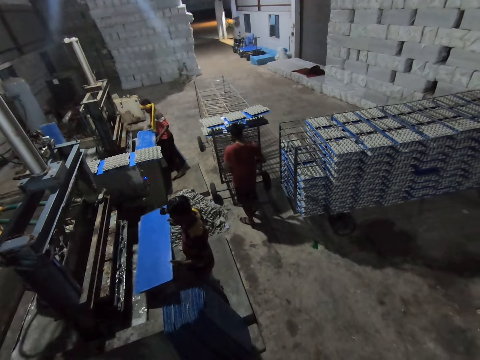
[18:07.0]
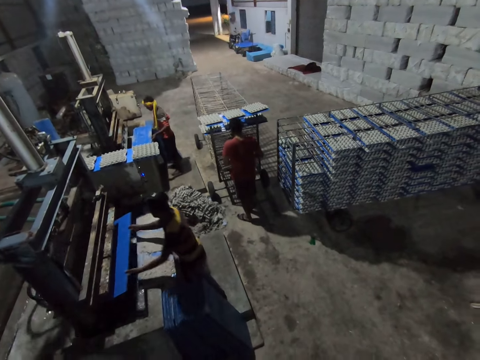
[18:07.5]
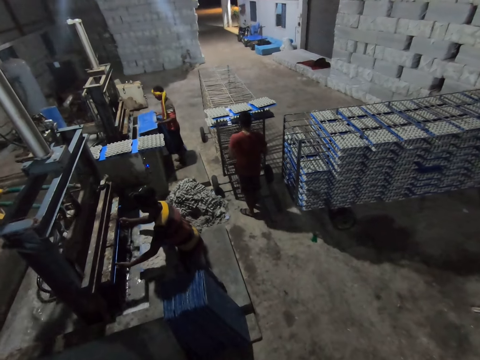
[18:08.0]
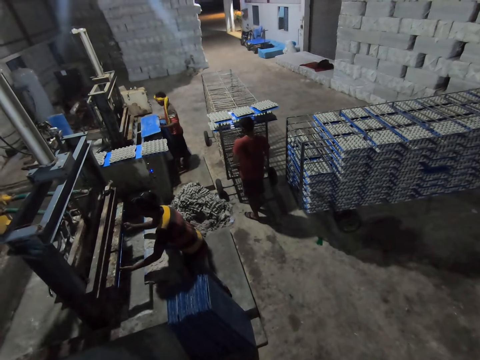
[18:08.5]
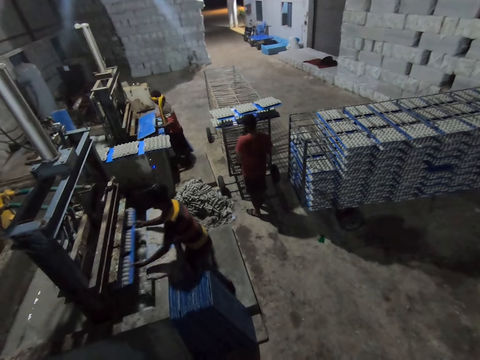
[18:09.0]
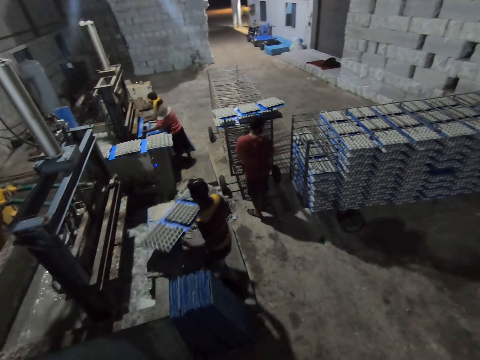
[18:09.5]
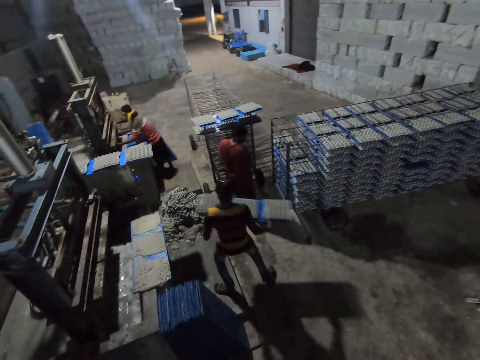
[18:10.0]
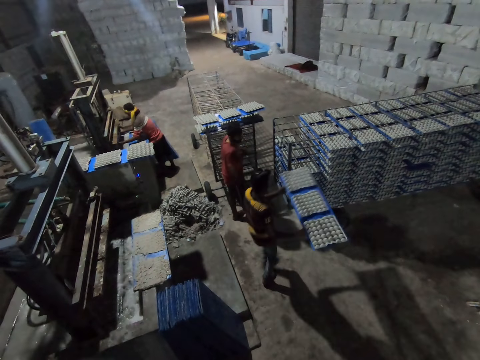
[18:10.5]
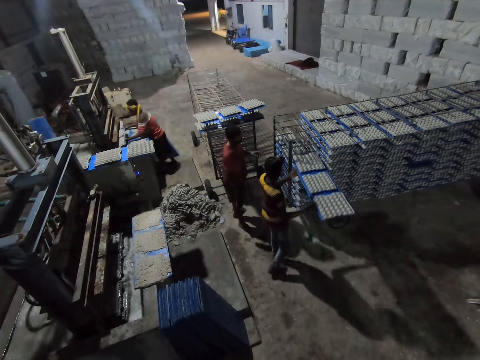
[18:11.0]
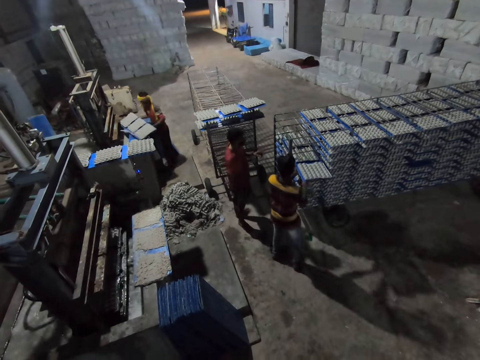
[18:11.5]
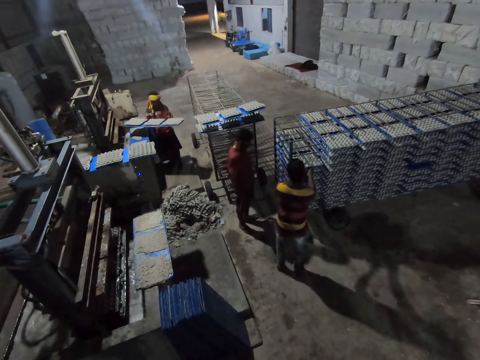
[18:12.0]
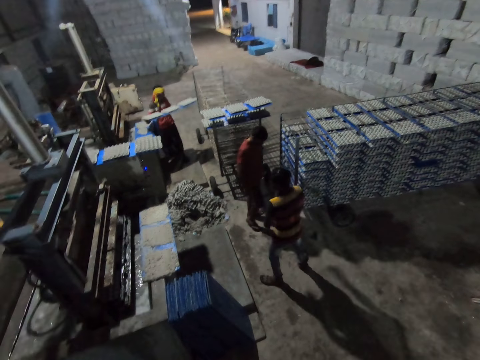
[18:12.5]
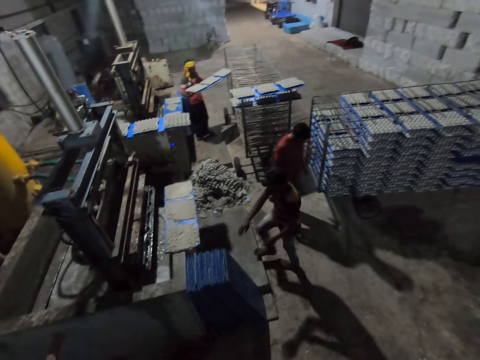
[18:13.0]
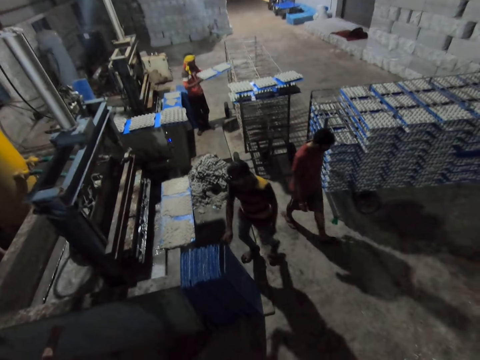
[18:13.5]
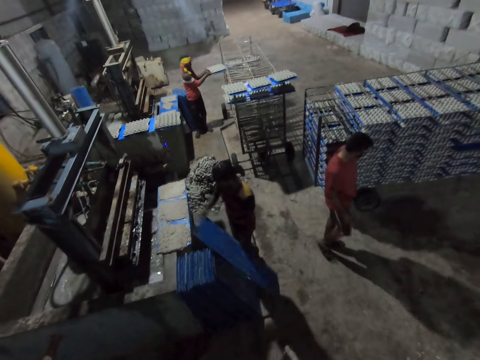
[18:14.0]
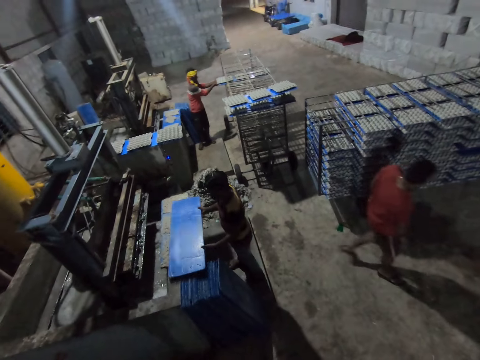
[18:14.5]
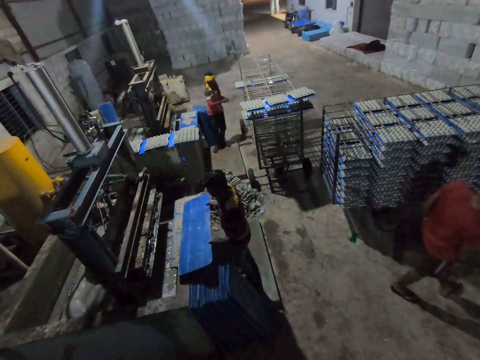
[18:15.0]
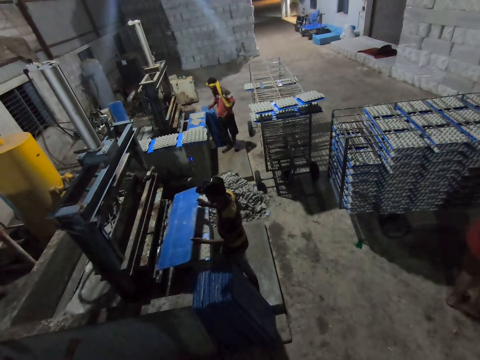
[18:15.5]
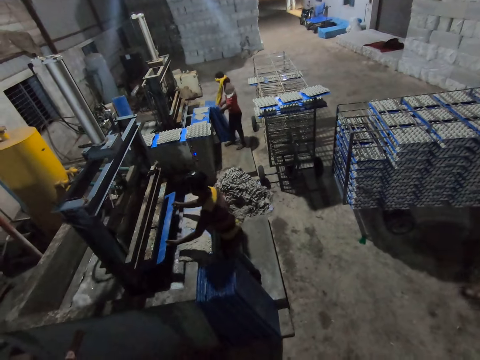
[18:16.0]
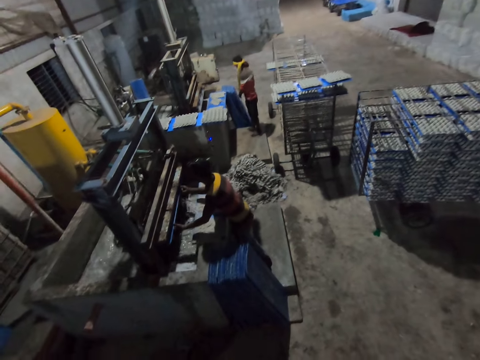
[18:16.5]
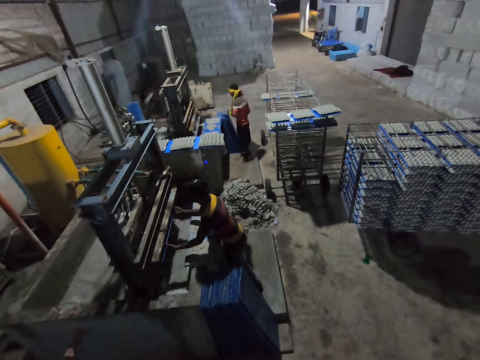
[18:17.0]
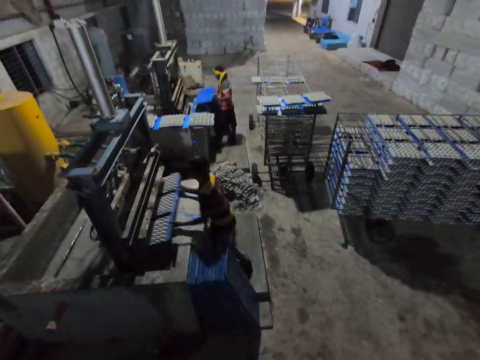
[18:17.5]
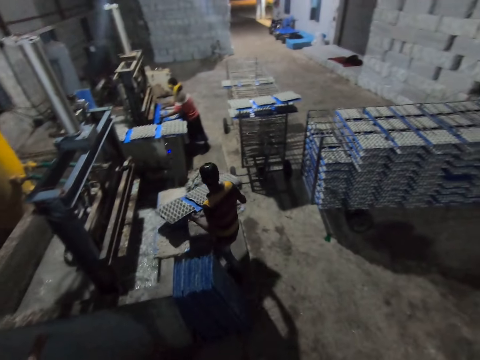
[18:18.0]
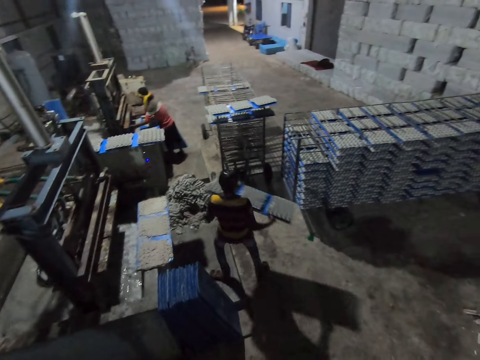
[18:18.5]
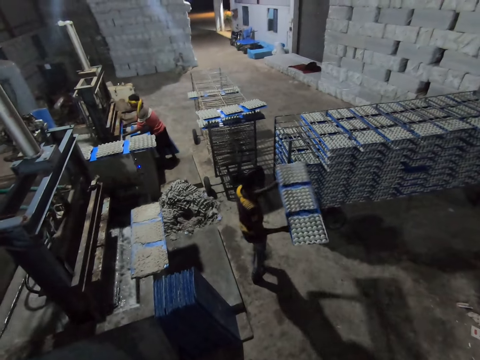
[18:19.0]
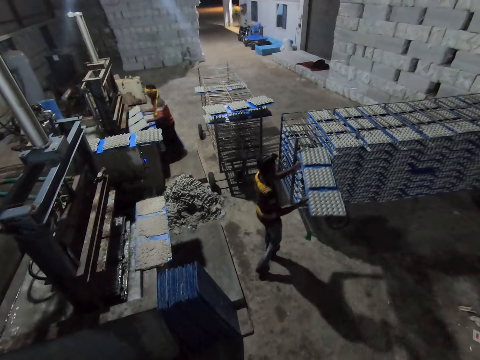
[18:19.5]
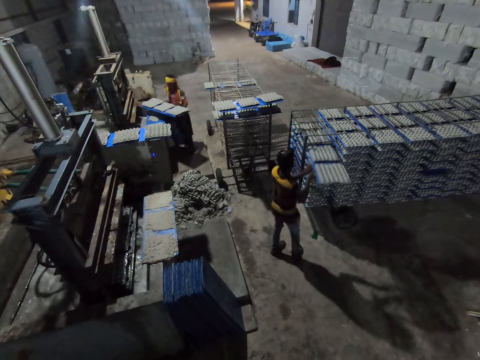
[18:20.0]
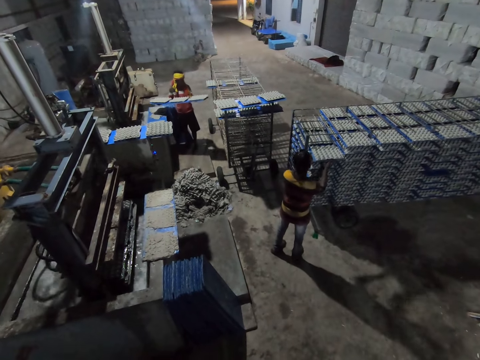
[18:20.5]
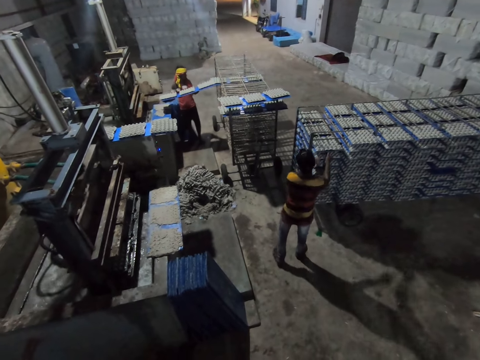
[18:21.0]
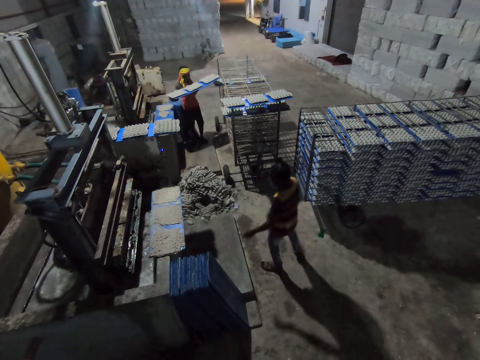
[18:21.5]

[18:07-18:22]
A man places the polypropylene plastic in his hands in the egg pulp machine. The man takes the polypropylene plastic with egg cartons from the egg pulp machine with his hands. Another man places the polypropylene plastic in his hands in the egg pulp machine. The first man slides the polypropylene plastic with egg cartons in his hands on the rack. The second man takes the polypropylene plastic with egg cartons from the egg pulp machine with his hands. A third man walks around the rack. The second man slides the polypropylene plastic with egg cartons in his hands on the rack. The first man picks a polypropylene plastic from the ground with his right hand, holds the polypropylene plastic with his left hand, and drops the polypropylene plastic in his hands on the concrete block. A fourth man lifts the pvc sheet from a pvc sheet with both hands and puts the pvc sheet in the pulp molding machine with both hands. A fifth man picks a pvc sheet from the pvc sheets on the ground with both hands. The fourth man removes some egg trays with the pvc sheet in both hands from the pulp molding machine. The fifth man puts the pvc sheet in the pulp molding machine with both hands and removes some egg trays with the pvc sheet in both hands from the pulp molding machine. The fourth man drops the egg trays with the pvc sheets on the rack with both hands.

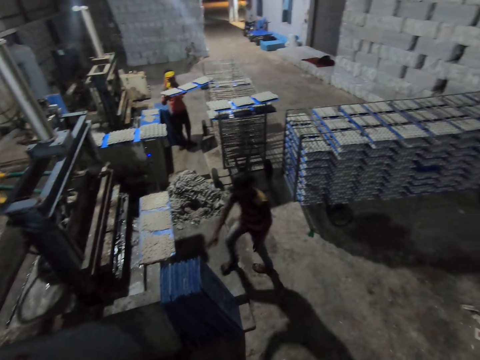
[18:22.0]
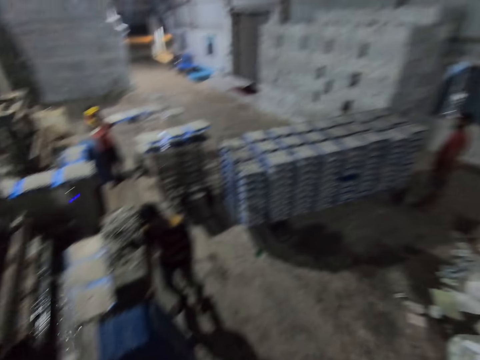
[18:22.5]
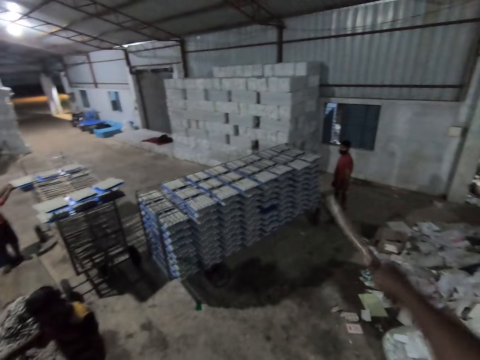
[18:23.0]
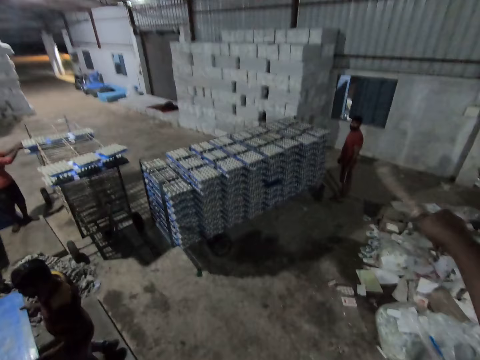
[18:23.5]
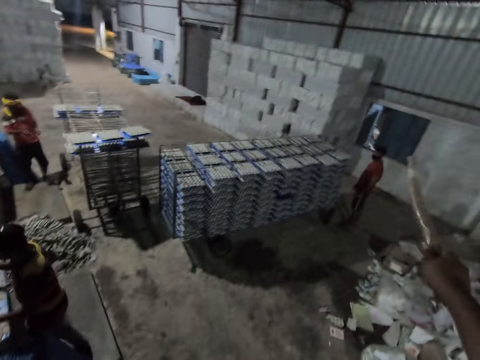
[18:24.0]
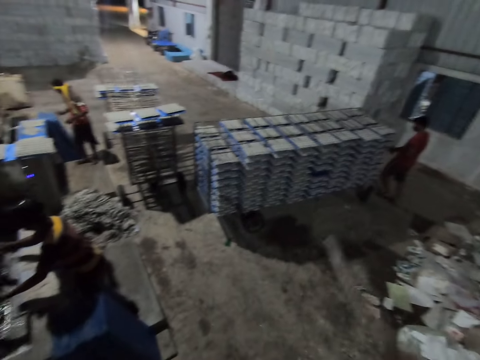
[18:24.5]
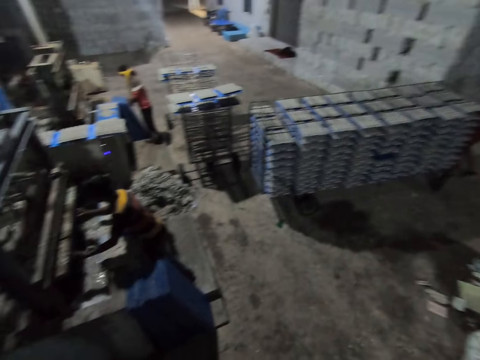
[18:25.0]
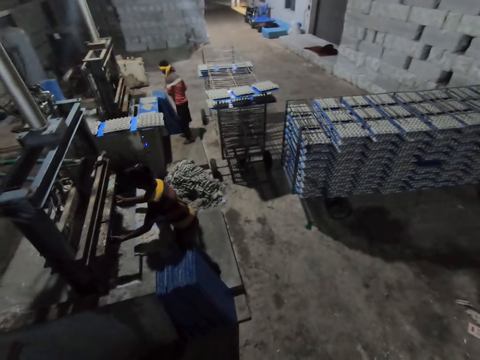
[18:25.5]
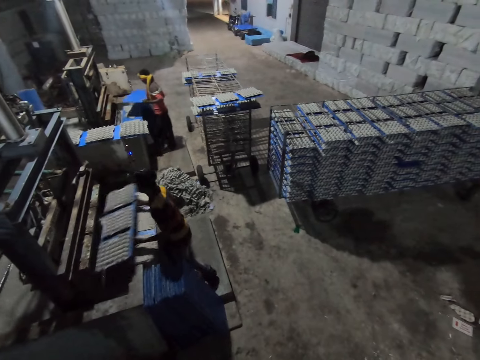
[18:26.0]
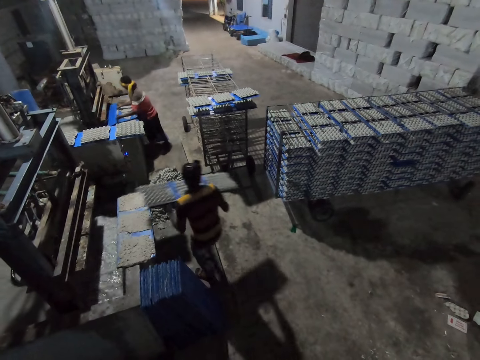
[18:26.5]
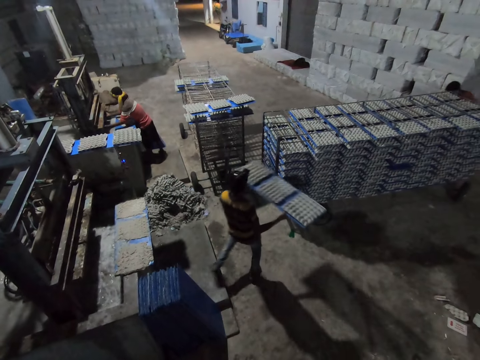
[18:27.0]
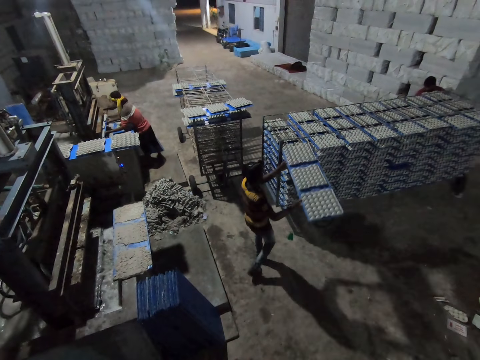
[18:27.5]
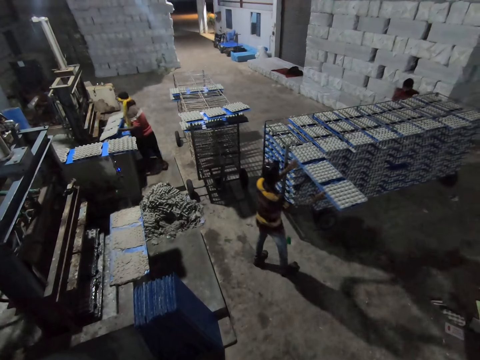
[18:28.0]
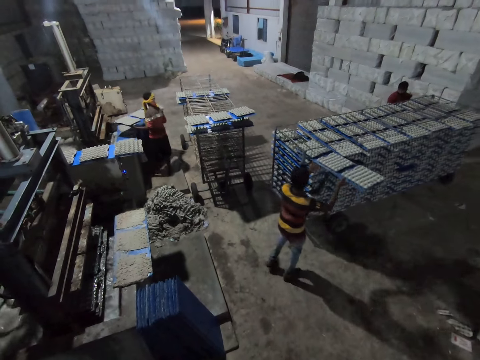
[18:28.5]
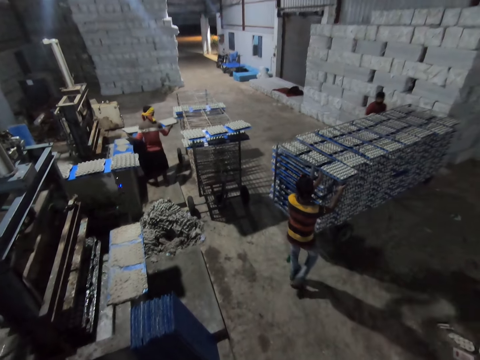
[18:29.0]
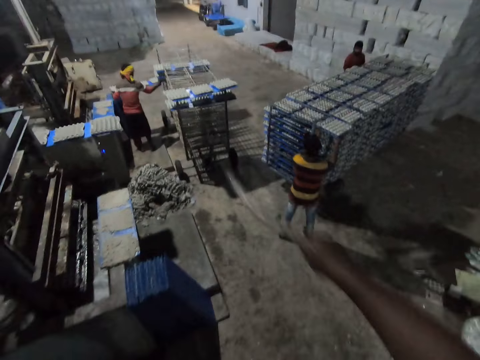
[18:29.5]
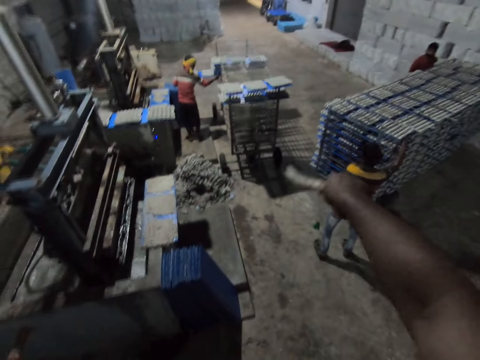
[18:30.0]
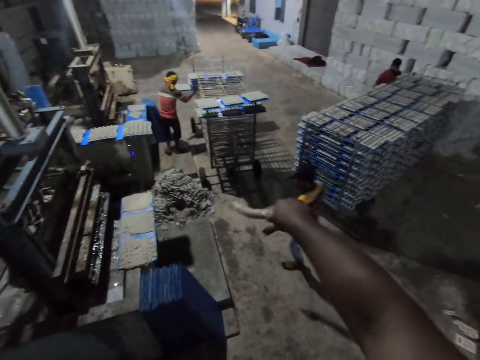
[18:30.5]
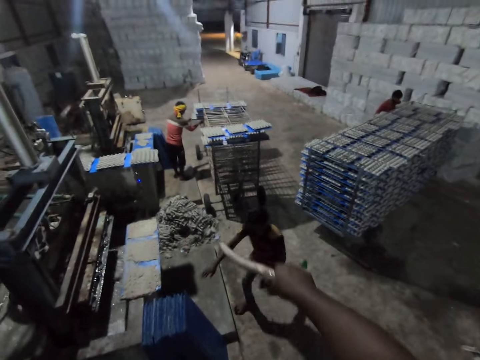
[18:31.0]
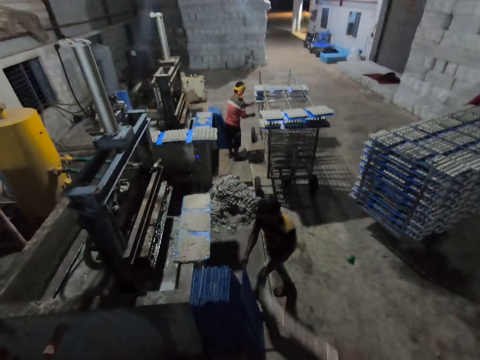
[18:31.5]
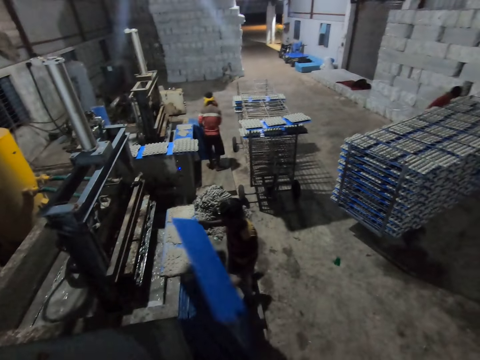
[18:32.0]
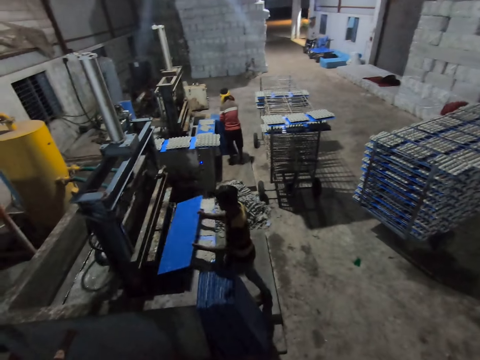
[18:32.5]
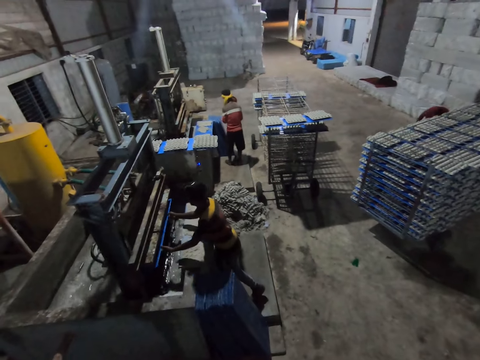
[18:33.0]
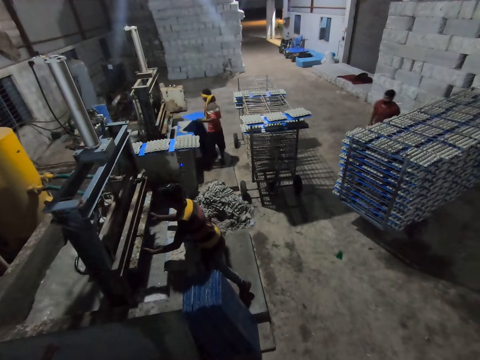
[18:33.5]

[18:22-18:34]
A man picks a pvc sheet from the pvc sheets on the ground with his right hand. Another man drops the egg trays with the pvc sheets on the rack with both hands. The camera wearer interacts with a third man. He holds a stick with his right hand. The first man holds the pvc sheet with both hands. The camera wearer gestures with his hand. The second man picks a pvc sheet from the pvc sheets on the ground with both hands. The first man removes some egg trays with the pvc sheet in both hands from the pulp molding machine. The second man puts the pvc sheet in the pulp molding machine with both hands. The third man pulls the rack on the ground with both hands. The second man removes some egg trays with the pvc sheet in both hands from the pulp molding machine. The first man drops the egg trays with the pvc sheets on the rack with both hands. The second man drops the egg trays with the pvc sheets on the rack with both hands. The camera wearer talks to a man. The first man picks a pvc sheet from the pvc sheets on the ground with his right hand and holds the pvc sheet with both hands. The first man puts the pvc sheet in the pulp molding machine with both hands. The second man picks a pvc sheet from the pvc sheets on the ground with both hands.
